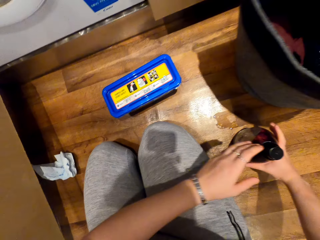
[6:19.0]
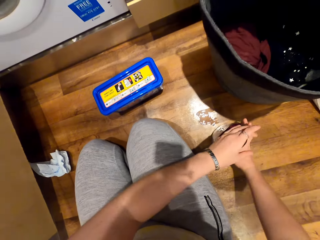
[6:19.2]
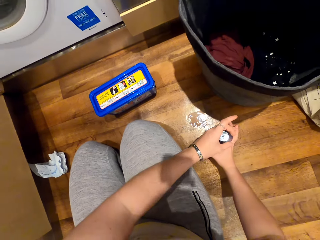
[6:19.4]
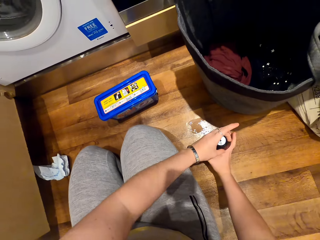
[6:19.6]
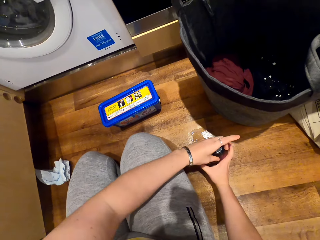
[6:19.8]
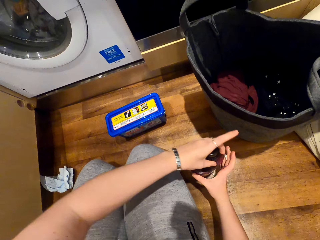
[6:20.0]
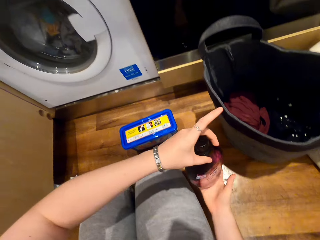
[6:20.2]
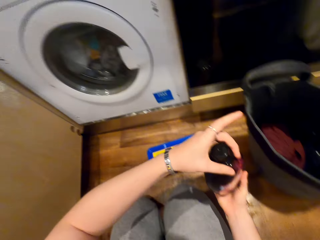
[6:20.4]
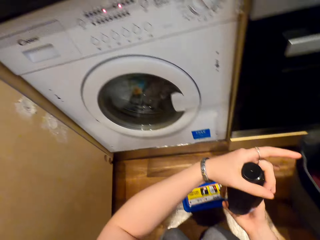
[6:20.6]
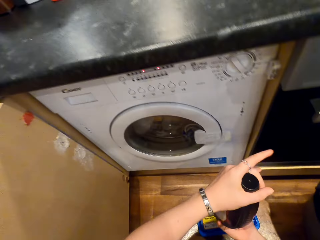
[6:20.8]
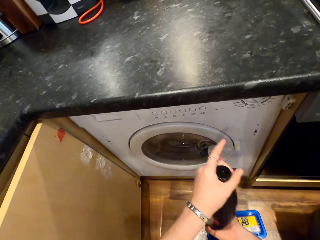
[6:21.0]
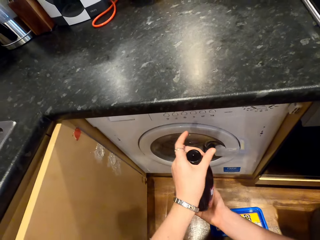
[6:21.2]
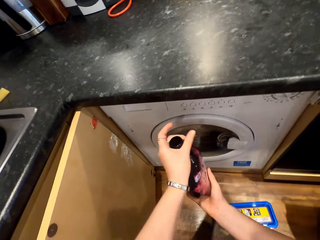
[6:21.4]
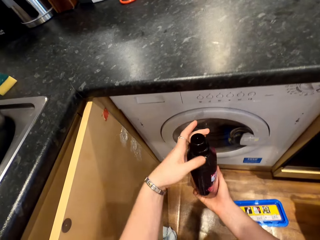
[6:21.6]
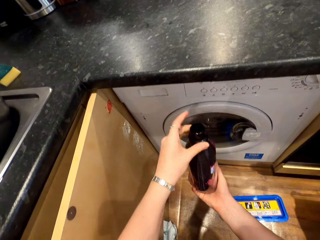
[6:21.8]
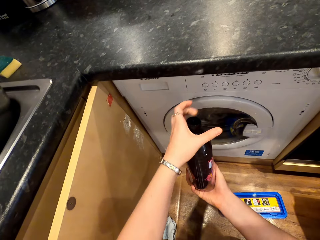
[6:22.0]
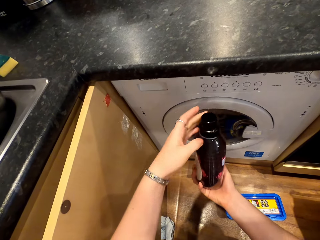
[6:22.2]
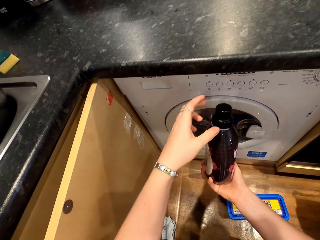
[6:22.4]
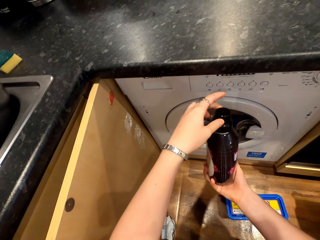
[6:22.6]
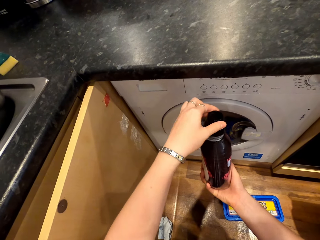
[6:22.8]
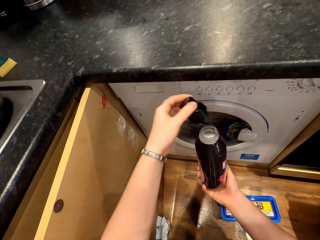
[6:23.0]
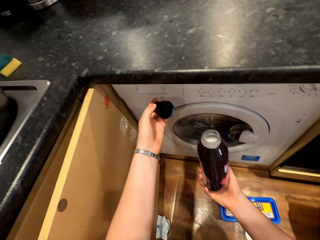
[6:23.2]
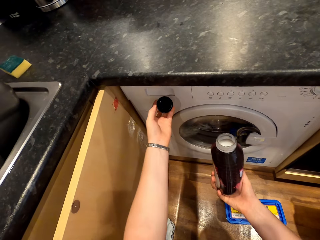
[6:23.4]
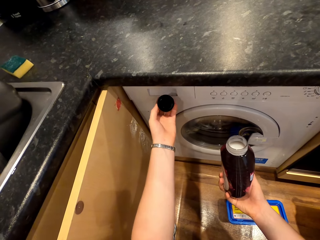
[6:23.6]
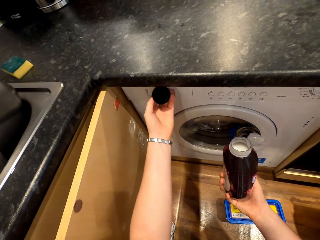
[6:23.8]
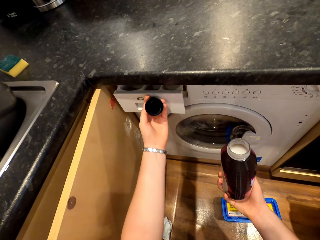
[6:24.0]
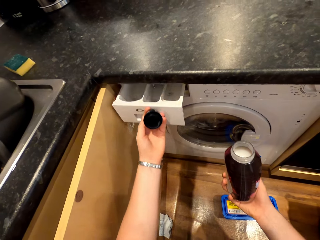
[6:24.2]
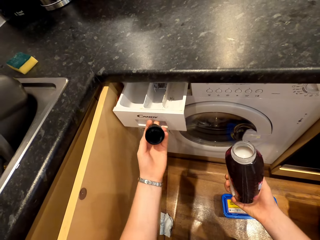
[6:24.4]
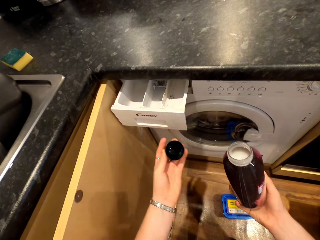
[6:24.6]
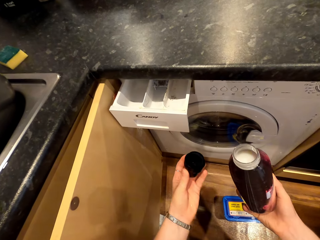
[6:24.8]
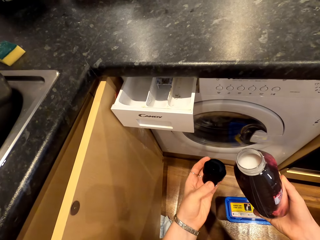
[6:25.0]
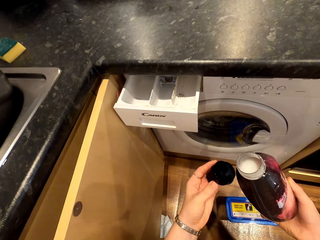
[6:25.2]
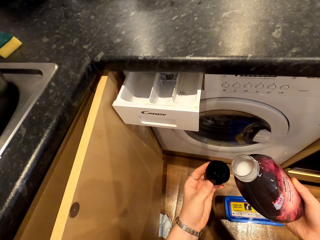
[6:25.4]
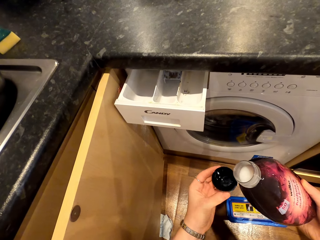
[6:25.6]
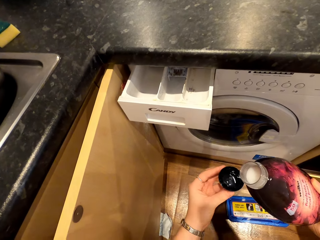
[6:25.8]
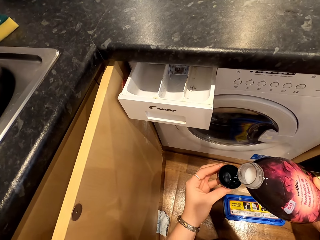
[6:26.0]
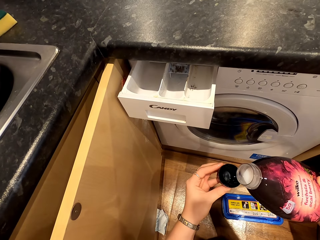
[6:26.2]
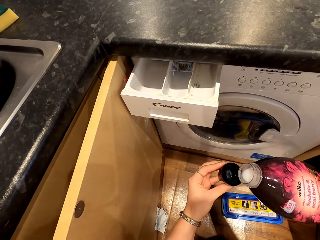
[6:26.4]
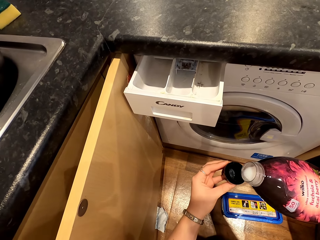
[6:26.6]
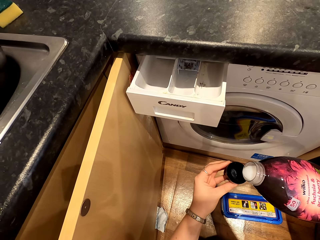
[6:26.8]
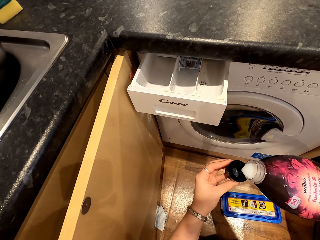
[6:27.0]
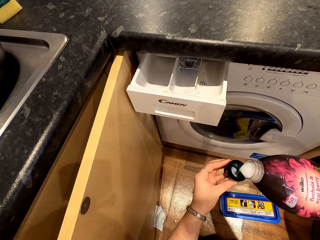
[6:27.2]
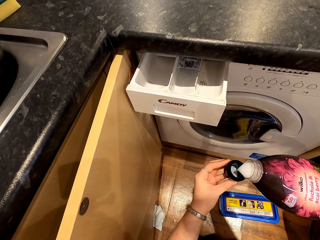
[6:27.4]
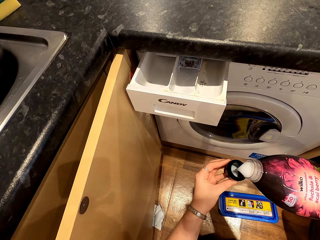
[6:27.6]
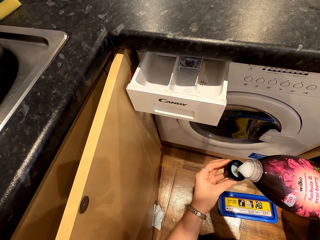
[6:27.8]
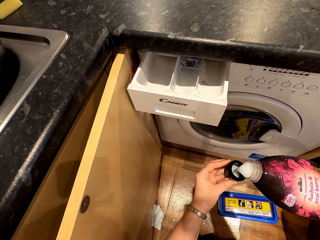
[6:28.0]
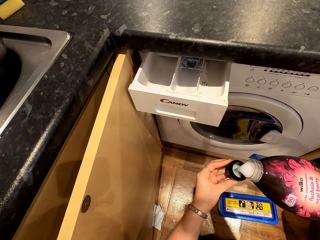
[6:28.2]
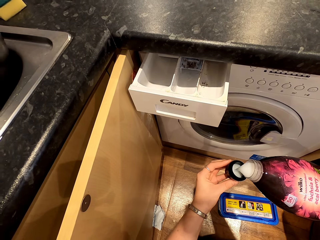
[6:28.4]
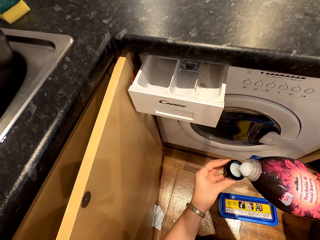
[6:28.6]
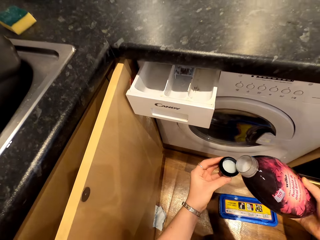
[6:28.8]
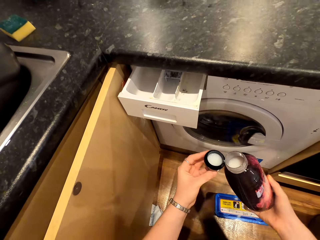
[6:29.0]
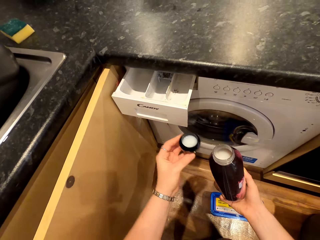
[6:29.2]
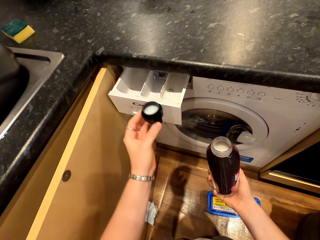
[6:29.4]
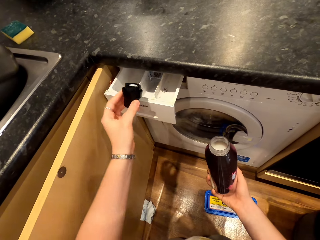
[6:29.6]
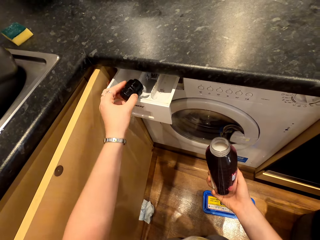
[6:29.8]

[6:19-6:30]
The camera wearer picks up the fabric conditioner. They open the fabric conditioner. They open the dry cleaner. They pour the fabric conditioner on the bottle cap.

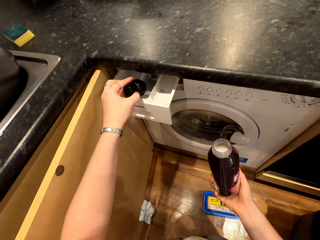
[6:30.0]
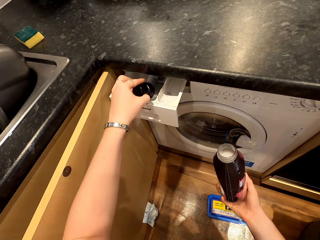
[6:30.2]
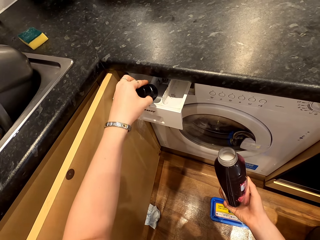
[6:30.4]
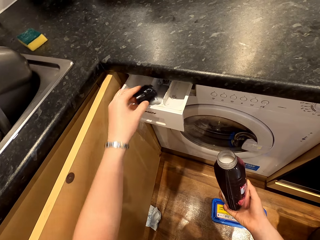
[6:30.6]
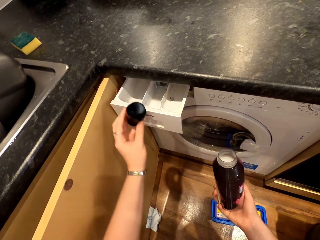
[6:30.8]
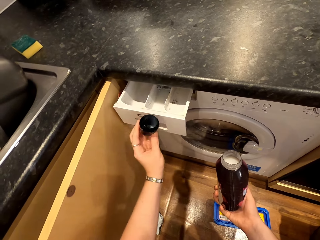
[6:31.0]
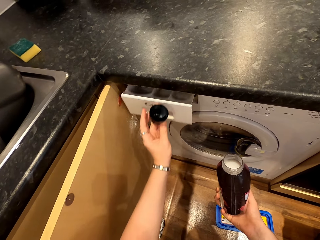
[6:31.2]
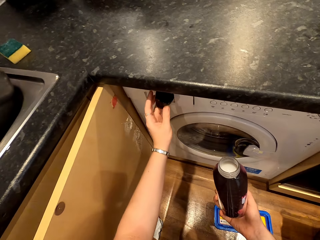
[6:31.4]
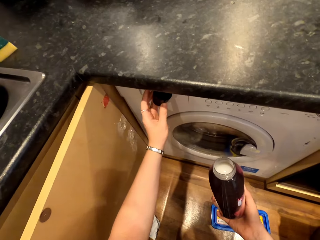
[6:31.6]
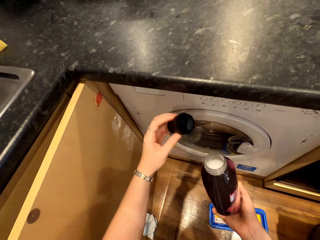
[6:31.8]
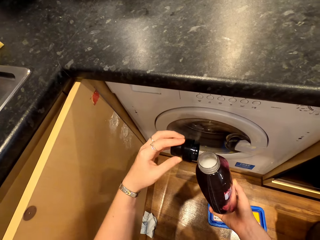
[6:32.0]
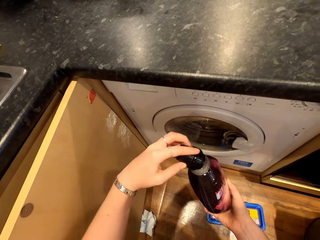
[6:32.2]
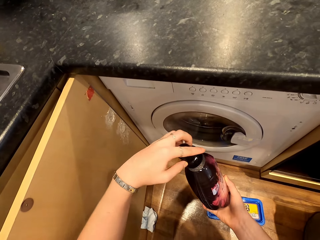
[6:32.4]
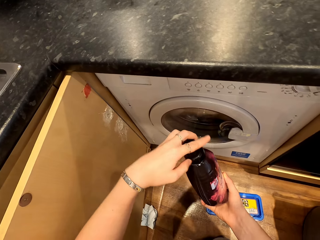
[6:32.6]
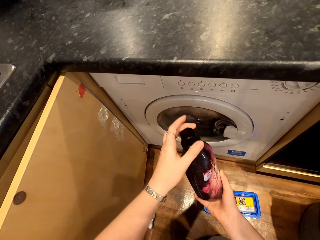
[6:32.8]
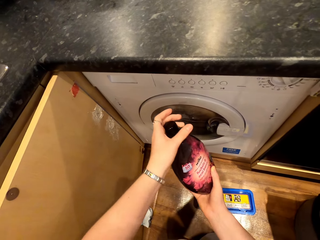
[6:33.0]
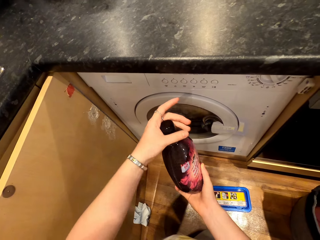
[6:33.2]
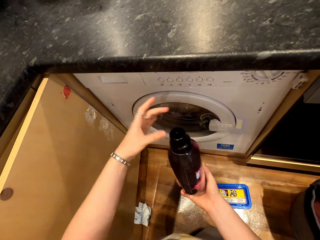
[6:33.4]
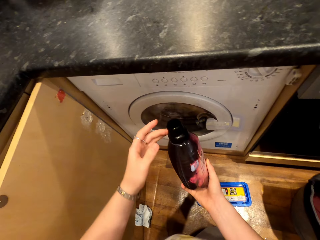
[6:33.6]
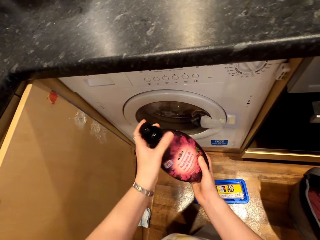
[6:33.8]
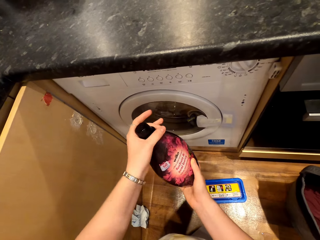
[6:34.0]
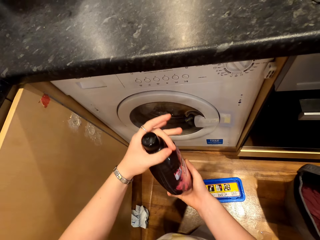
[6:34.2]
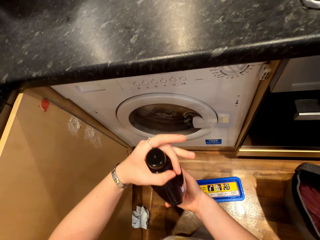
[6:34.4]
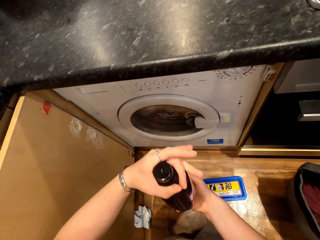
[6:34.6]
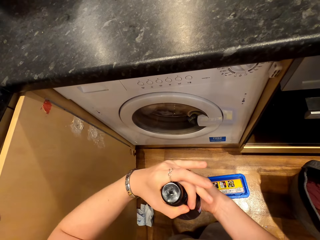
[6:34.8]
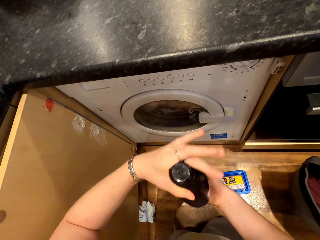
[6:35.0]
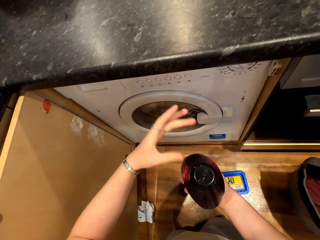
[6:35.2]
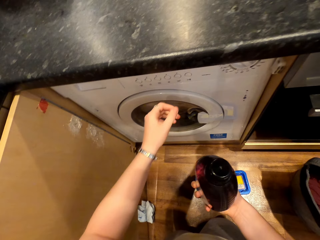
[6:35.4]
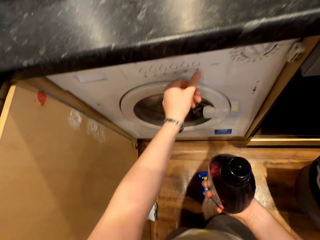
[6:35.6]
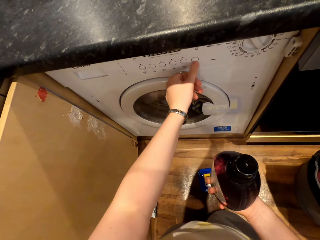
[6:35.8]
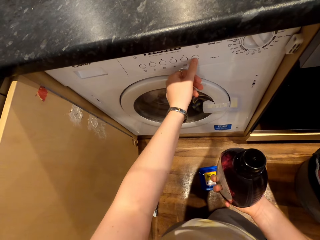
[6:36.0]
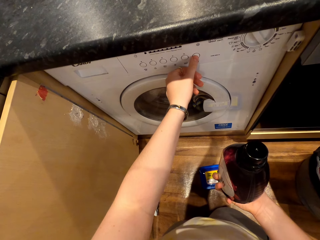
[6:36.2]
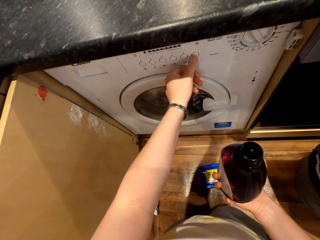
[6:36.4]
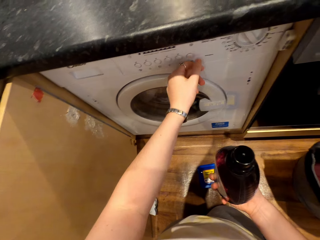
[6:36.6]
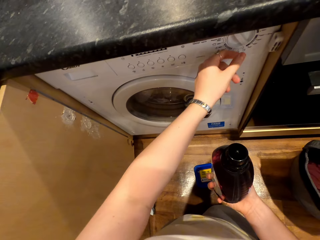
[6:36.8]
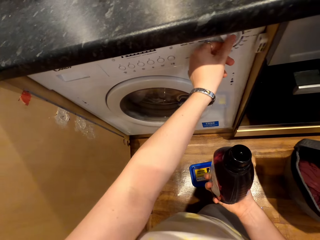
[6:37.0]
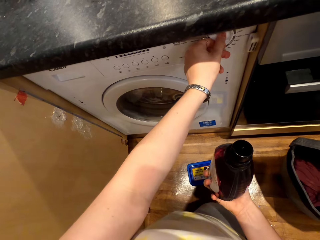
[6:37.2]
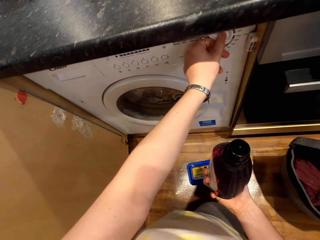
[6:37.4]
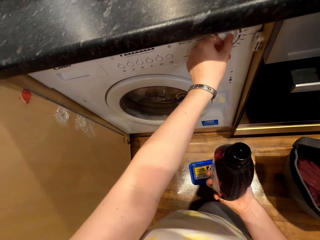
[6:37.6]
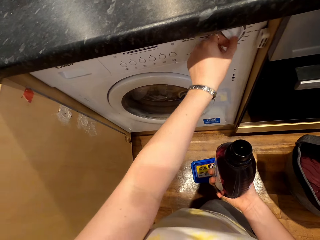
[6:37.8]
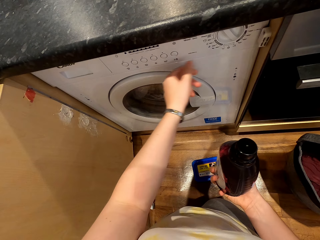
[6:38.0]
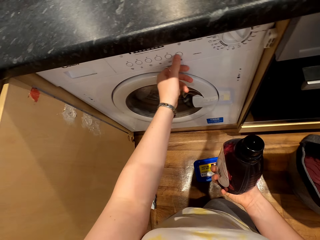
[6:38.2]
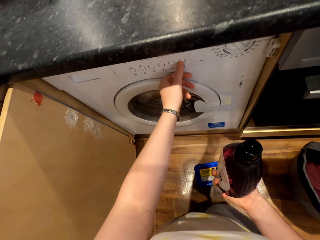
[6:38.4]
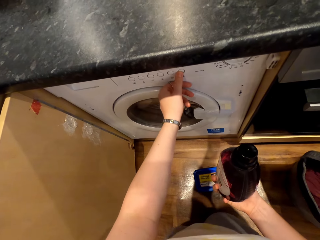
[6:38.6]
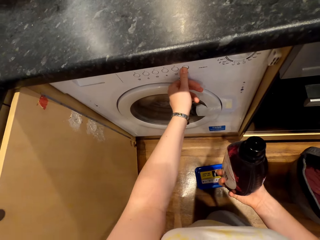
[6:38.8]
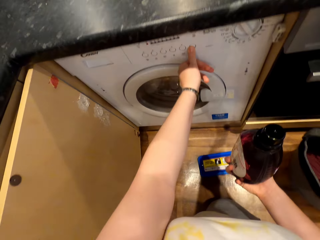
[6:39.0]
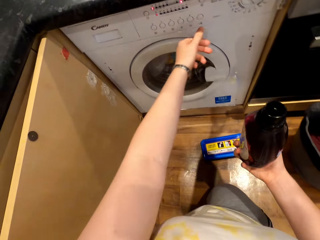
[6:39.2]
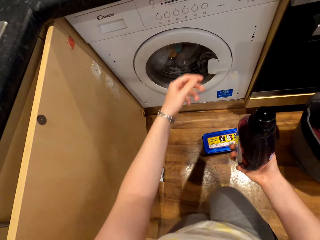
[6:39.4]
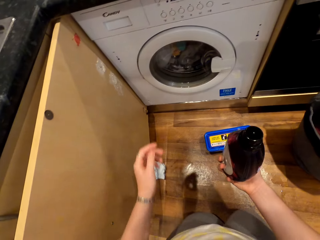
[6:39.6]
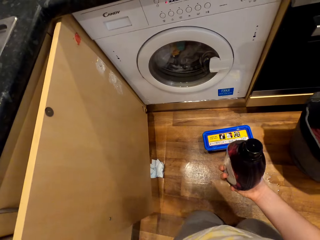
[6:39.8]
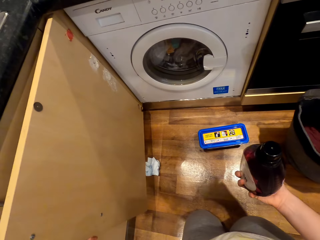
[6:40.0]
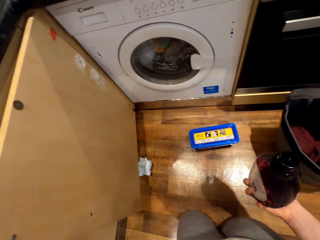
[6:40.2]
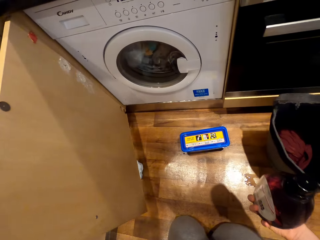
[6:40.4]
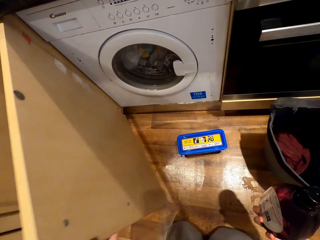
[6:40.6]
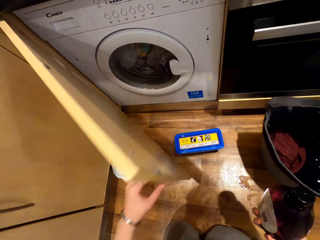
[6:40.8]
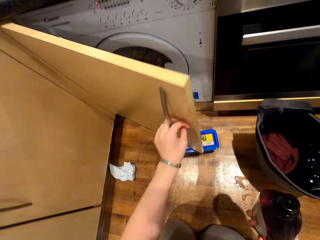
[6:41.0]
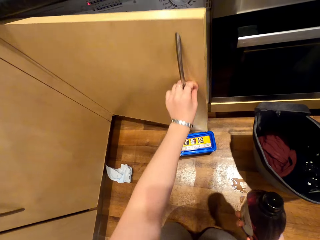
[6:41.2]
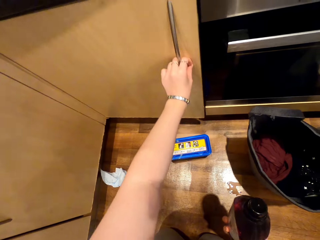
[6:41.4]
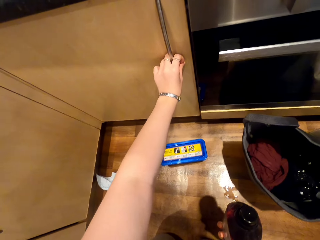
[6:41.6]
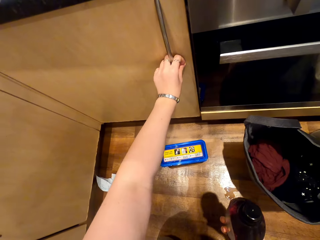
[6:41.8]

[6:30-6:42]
The camera wearer pours the fabric conditioner on the dry cleaner. They close the dry cleaner. They close the fabric conditioner. They press the button on the dry cleaner machine. They close the cupboard. They close the dry cleaner machine.
